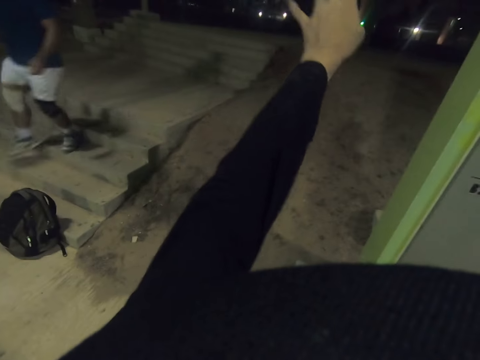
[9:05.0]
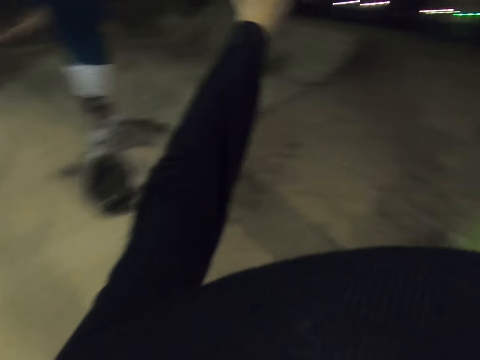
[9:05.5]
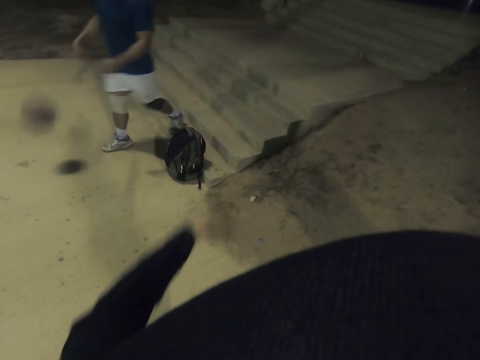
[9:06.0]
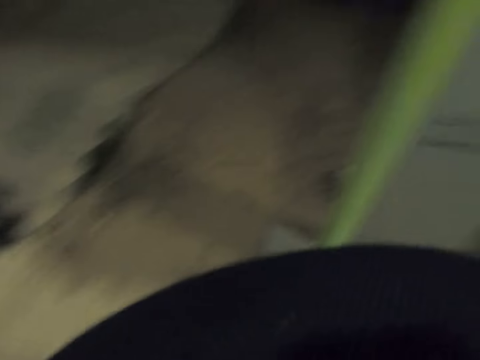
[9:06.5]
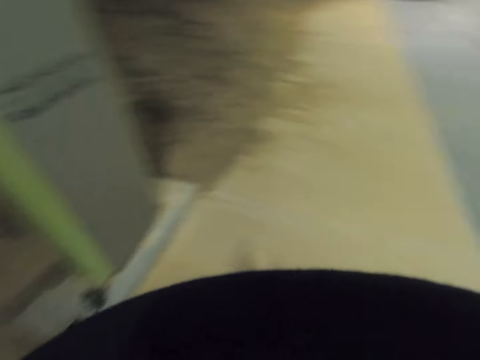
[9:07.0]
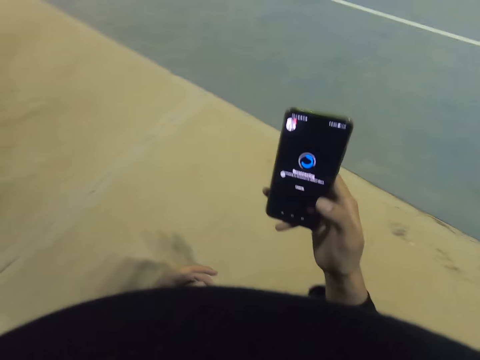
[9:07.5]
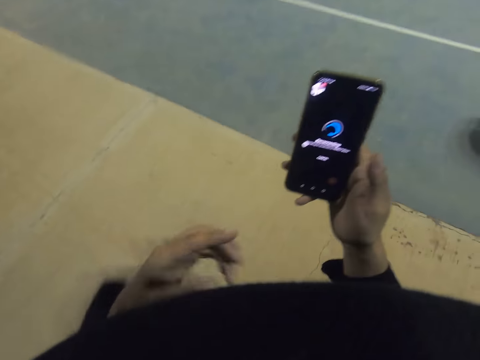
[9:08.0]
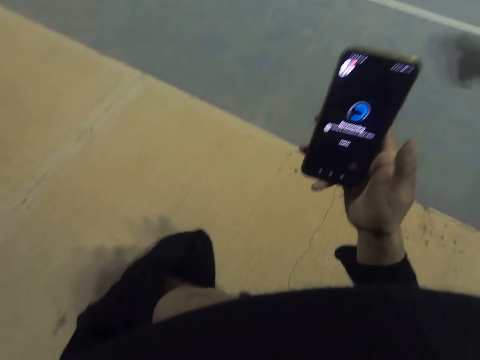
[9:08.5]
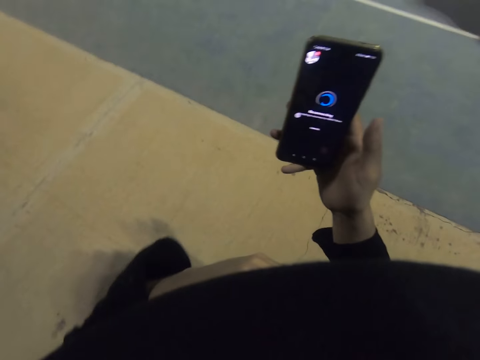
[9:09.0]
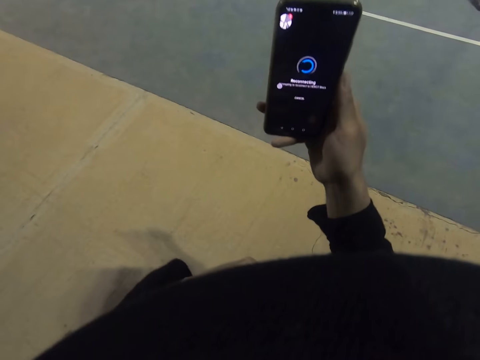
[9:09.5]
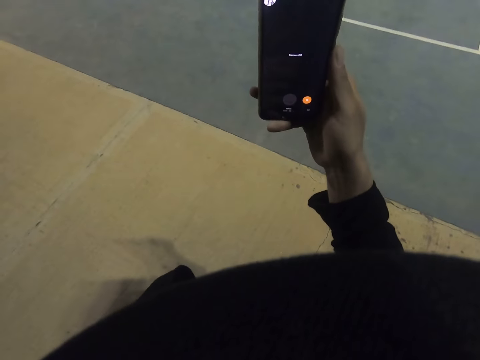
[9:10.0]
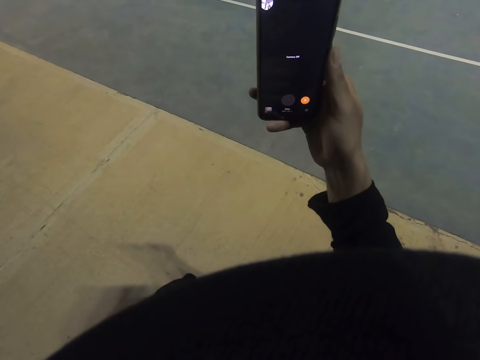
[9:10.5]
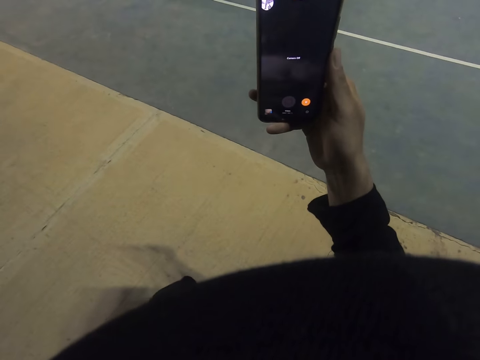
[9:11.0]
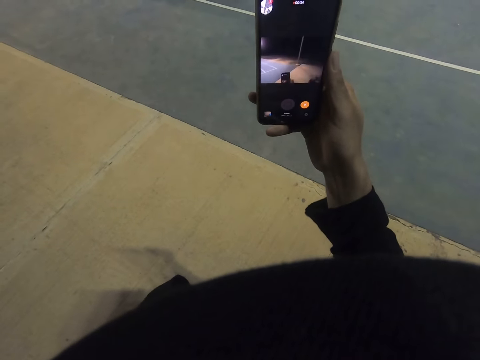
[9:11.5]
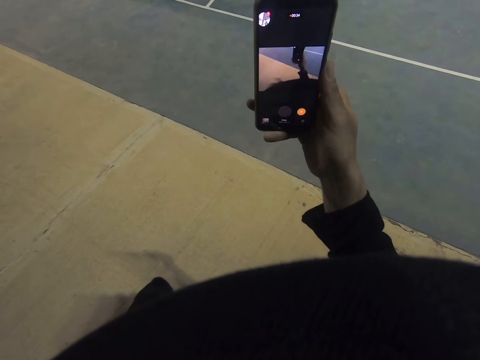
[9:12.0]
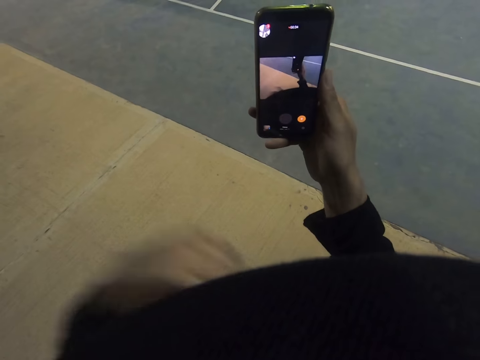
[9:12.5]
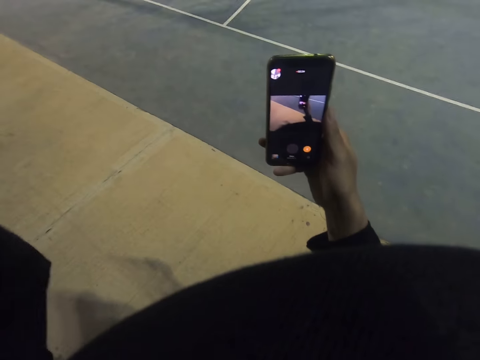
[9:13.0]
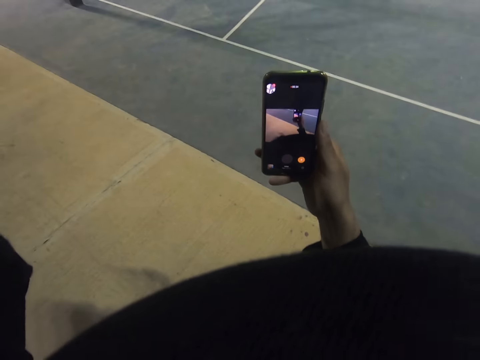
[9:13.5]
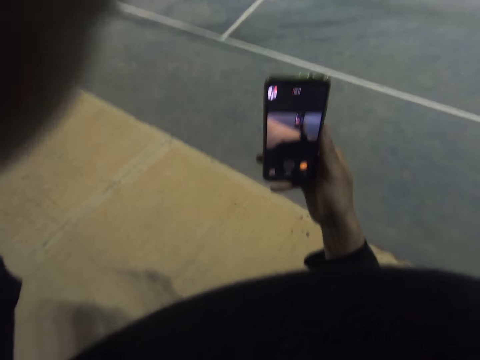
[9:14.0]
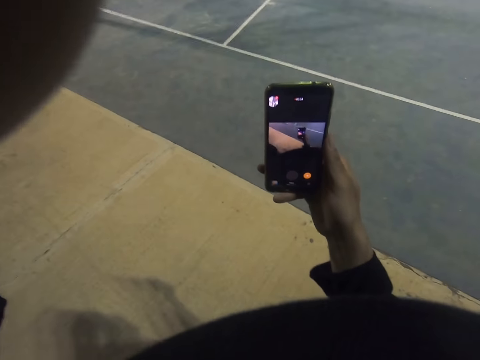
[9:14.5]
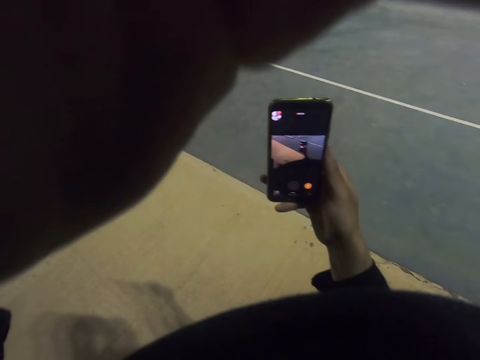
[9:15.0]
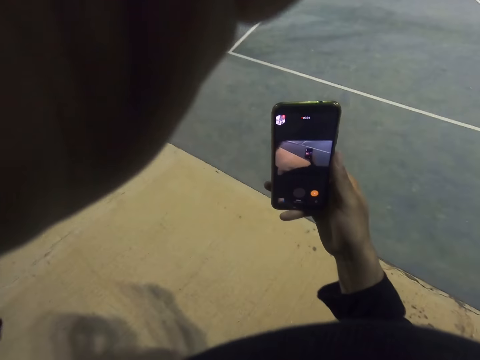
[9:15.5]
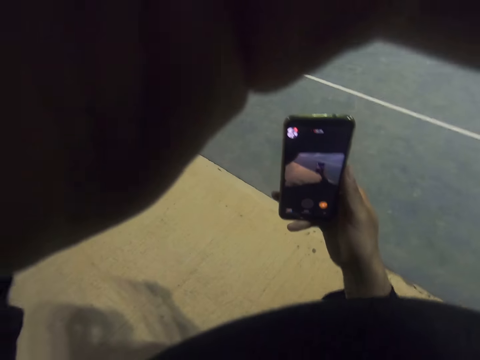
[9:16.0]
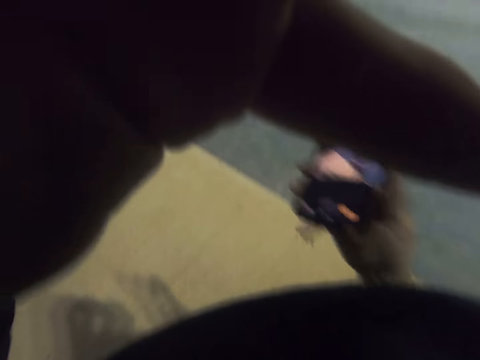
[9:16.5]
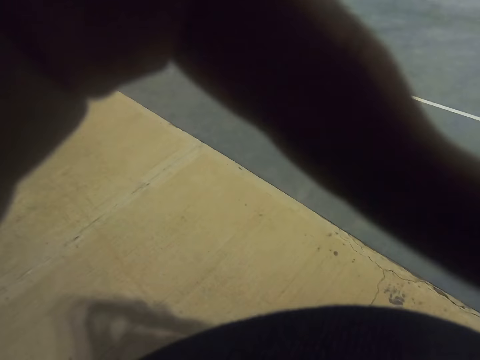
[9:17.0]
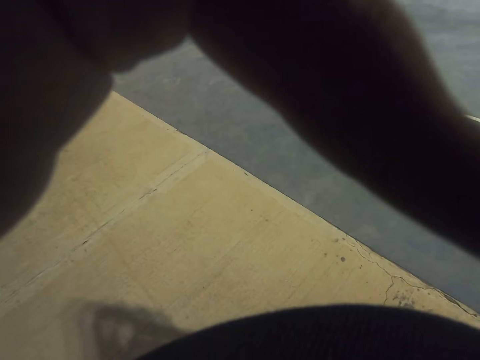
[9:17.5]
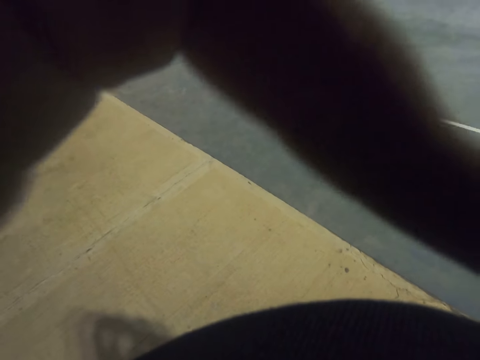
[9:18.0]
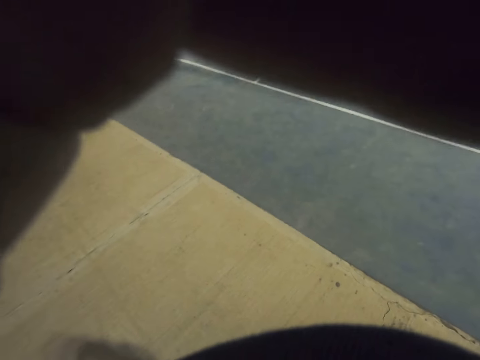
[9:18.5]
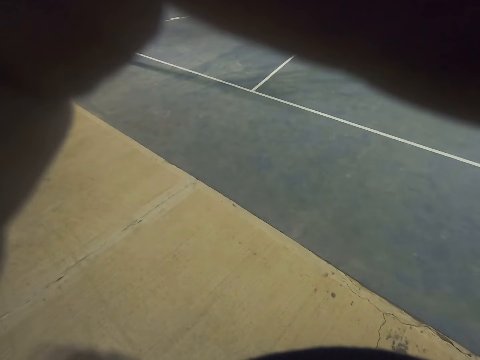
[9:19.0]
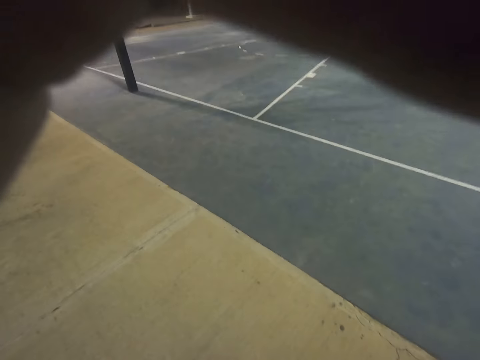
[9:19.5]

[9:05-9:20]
The camera wearer raises the hand. A man walks around with the ball. The camera wearer looks at the phone. They operate the cellphone.

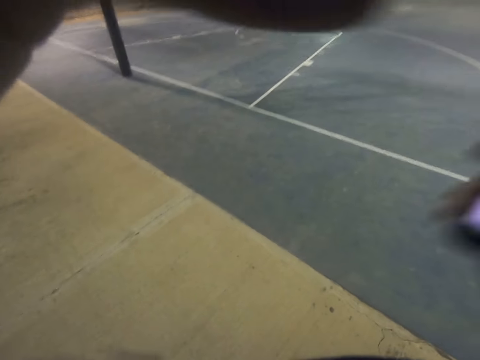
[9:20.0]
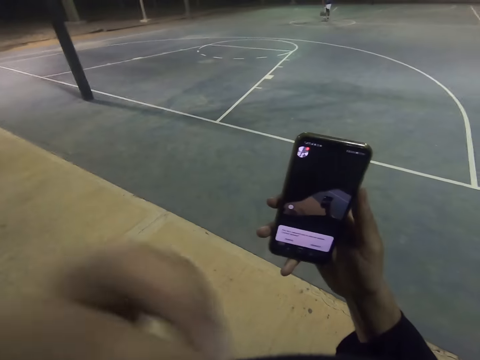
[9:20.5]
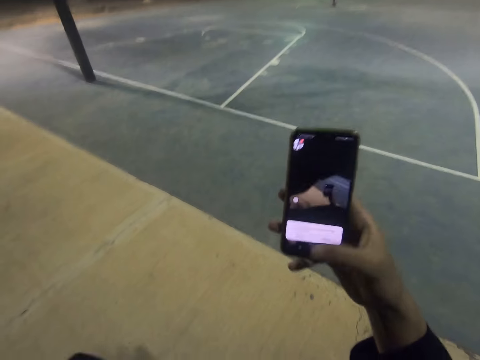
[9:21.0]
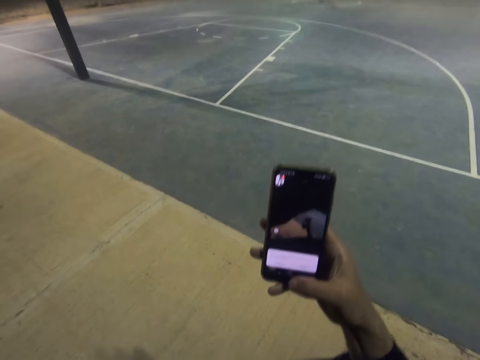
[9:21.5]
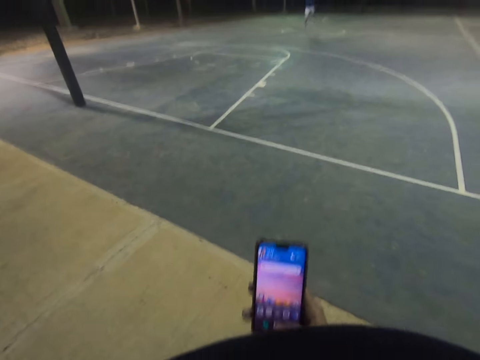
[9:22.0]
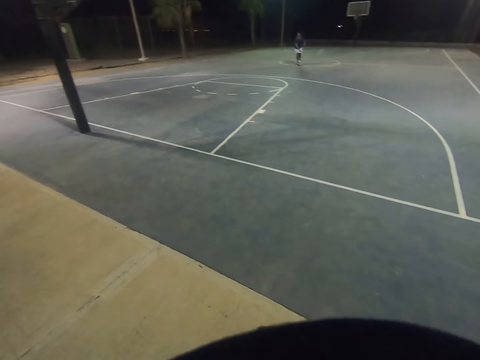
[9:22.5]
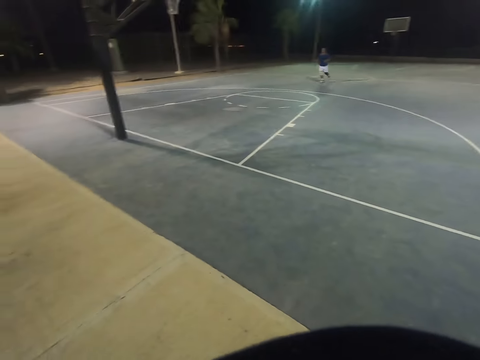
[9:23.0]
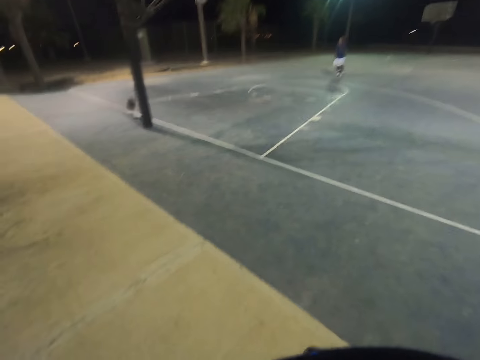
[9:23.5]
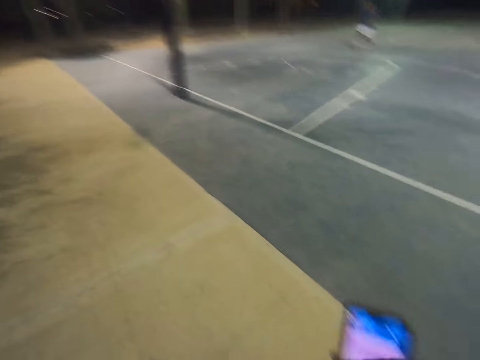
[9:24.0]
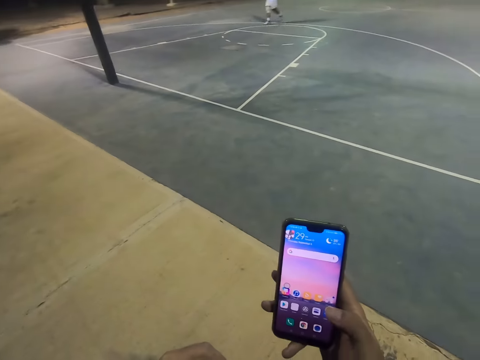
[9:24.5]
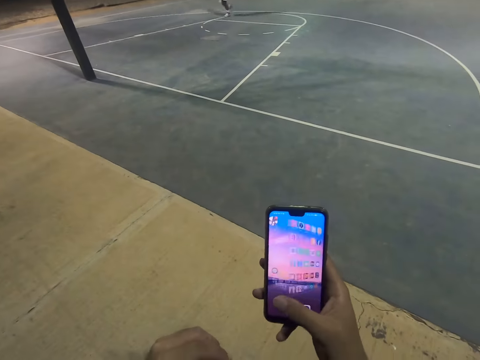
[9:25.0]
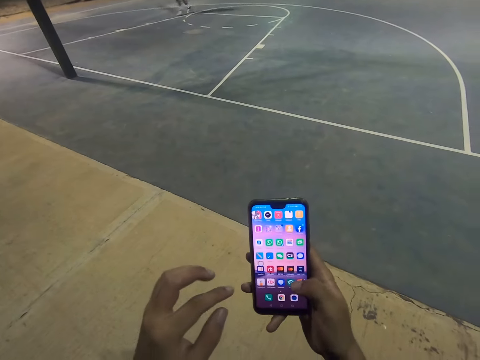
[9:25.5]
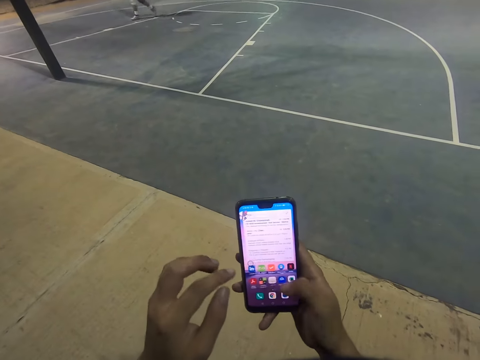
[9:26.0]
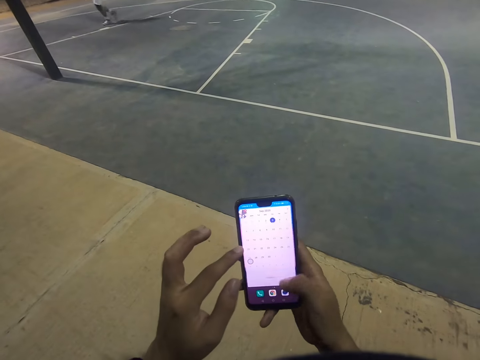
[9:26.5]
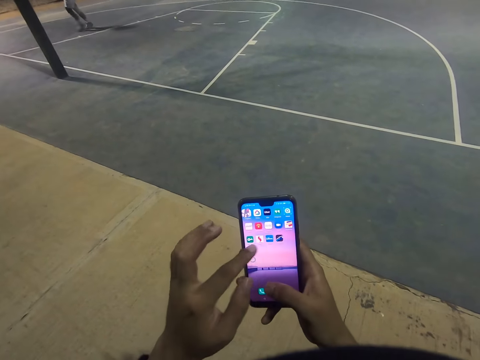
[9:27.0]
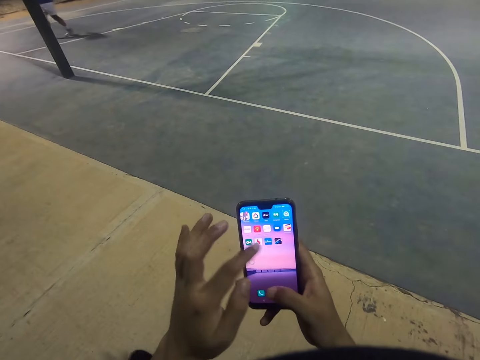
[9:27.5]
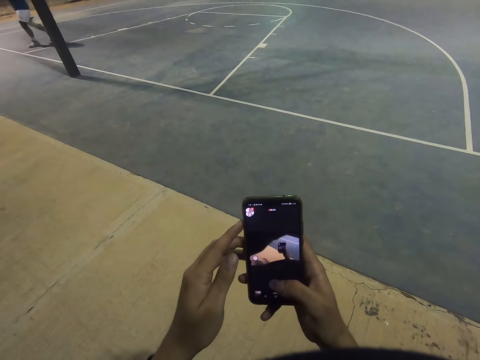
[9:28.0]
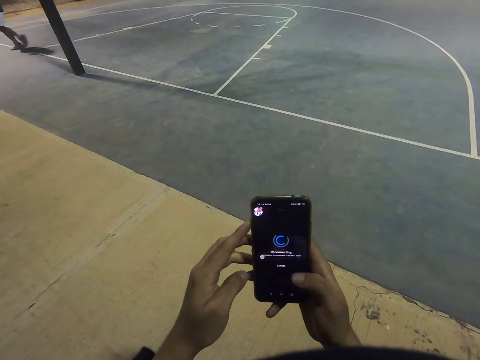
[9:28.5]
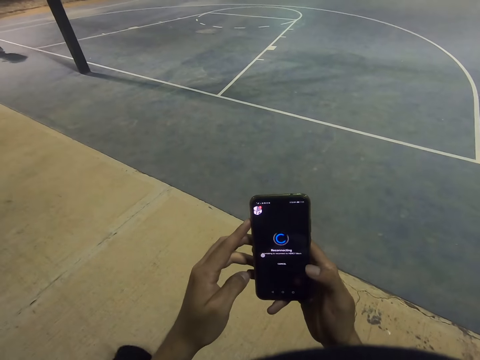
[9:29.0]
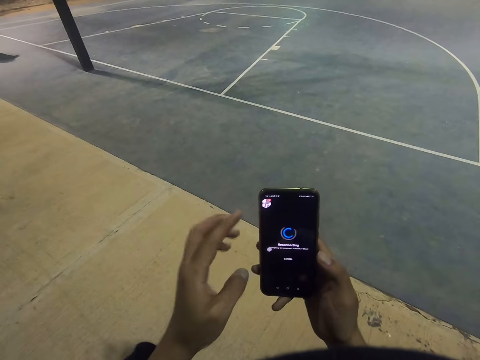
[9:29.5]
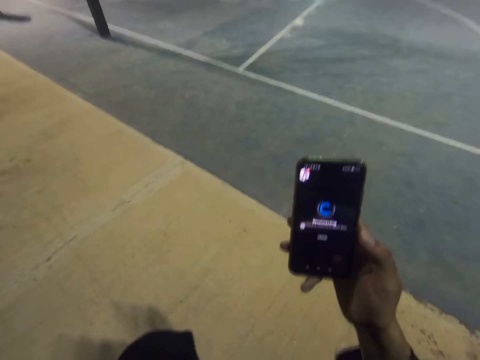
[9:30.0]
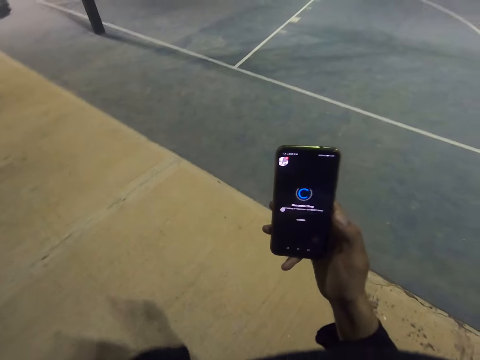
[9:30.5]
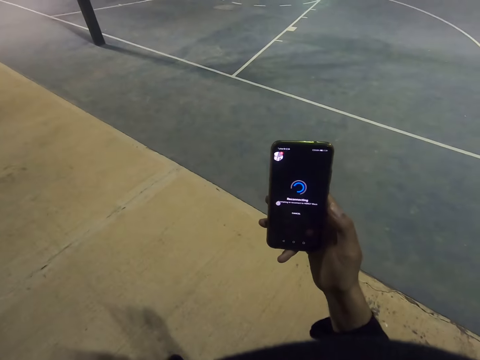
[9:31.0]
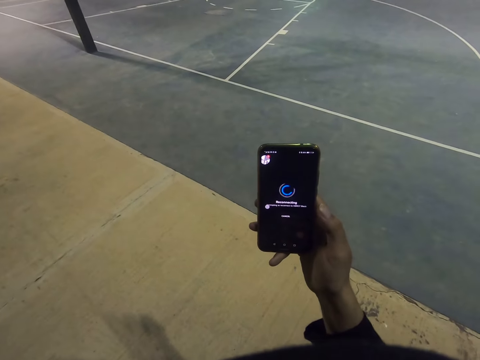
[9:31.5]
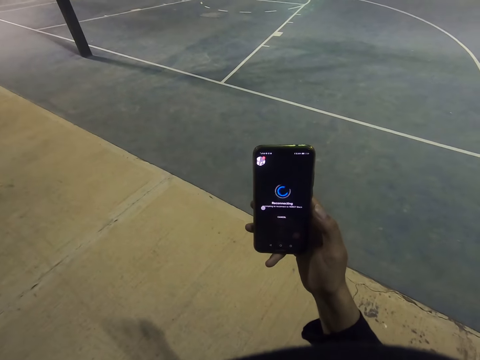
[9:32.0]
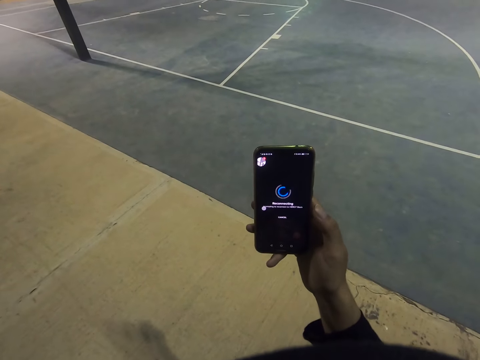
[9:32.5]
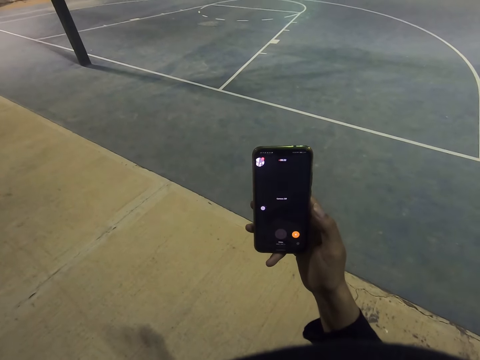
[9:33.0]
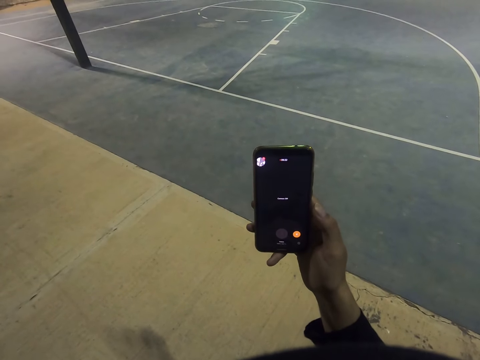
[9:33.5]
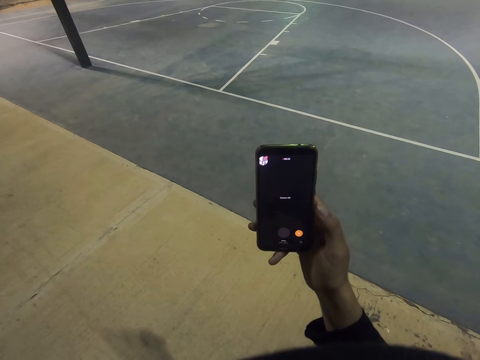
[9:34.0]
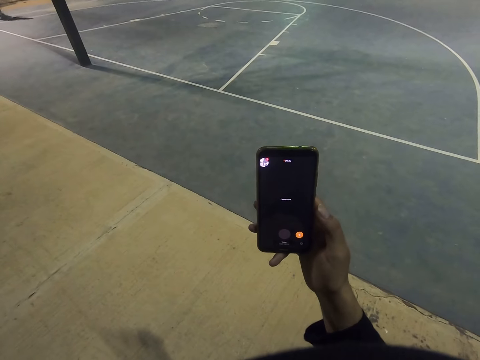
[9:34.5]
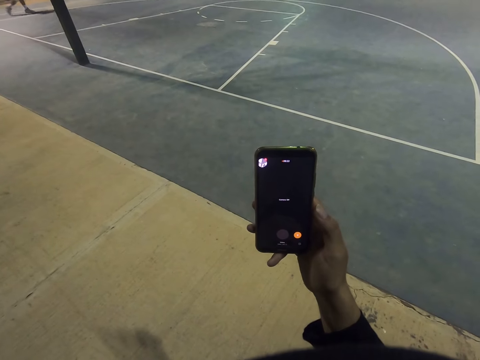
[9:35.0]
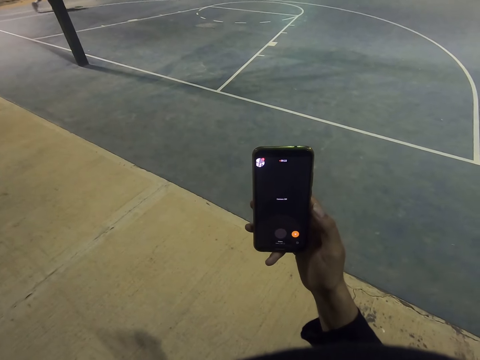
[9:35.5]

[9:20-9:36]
A man plays basketball. The camera wearer operates the cellphone.
